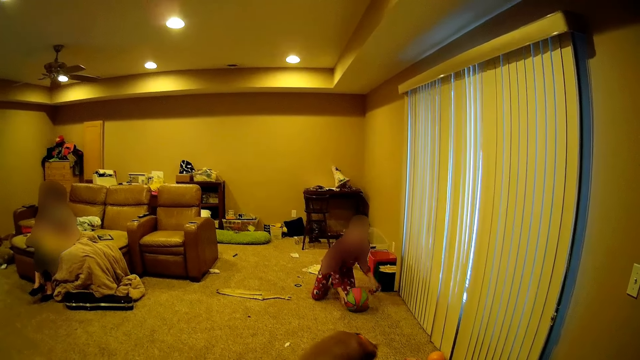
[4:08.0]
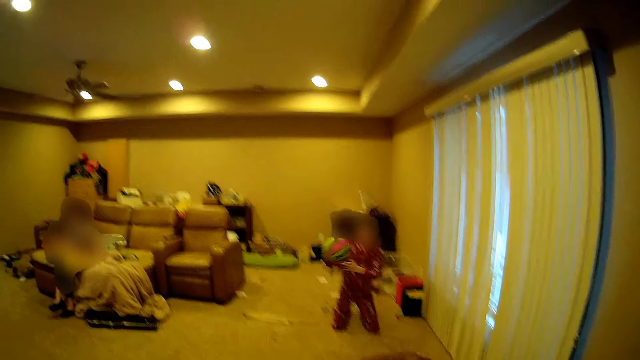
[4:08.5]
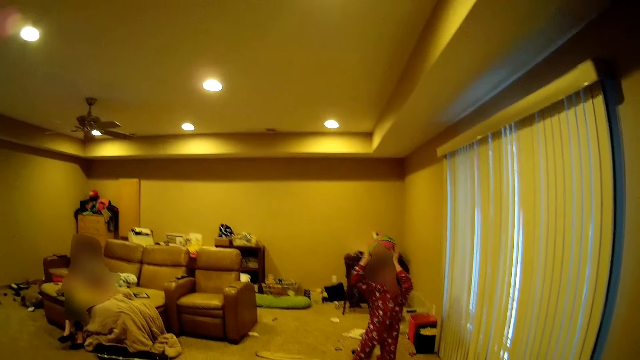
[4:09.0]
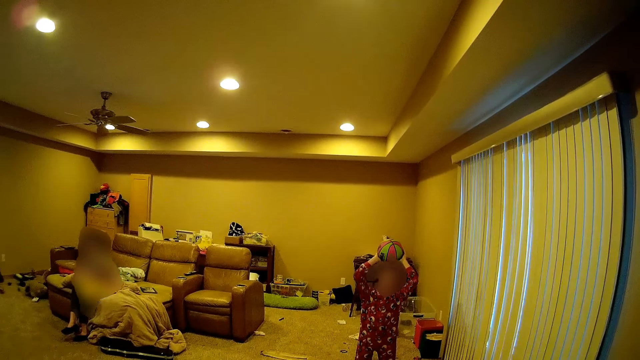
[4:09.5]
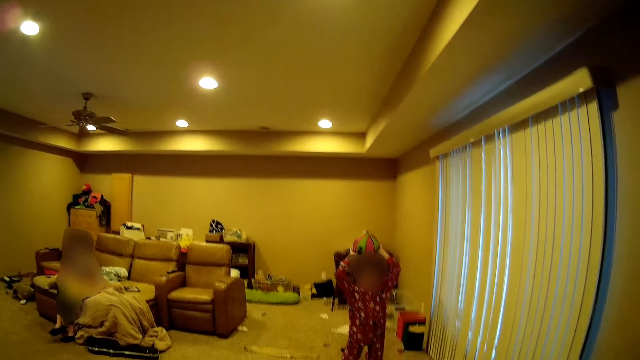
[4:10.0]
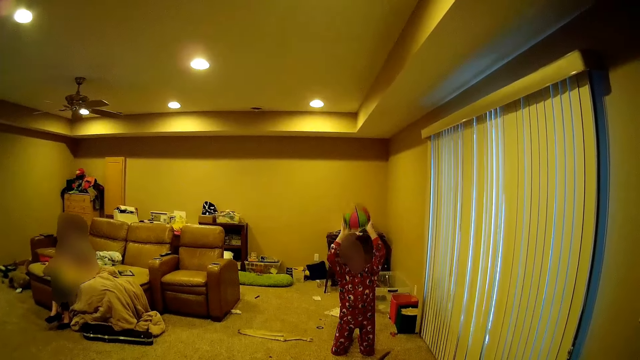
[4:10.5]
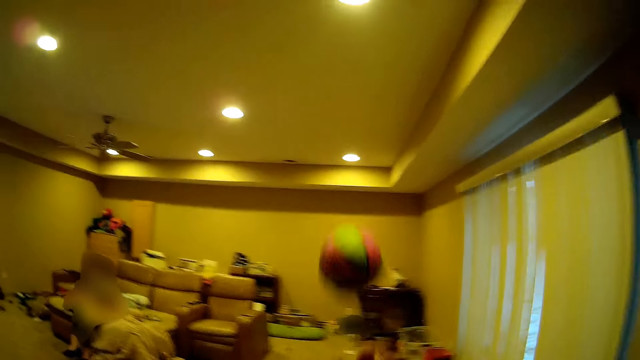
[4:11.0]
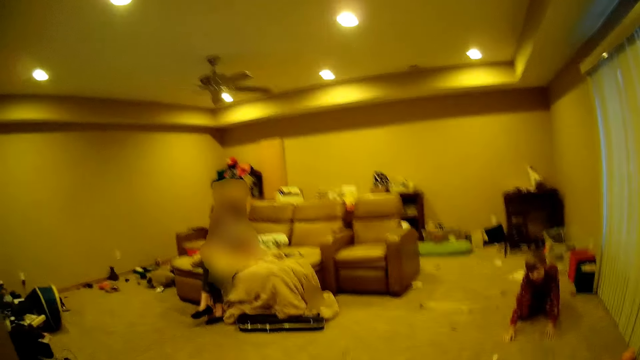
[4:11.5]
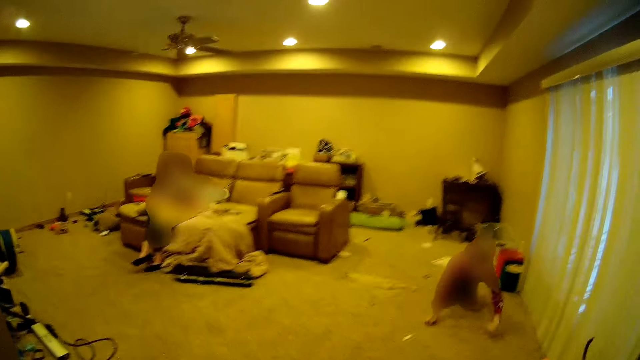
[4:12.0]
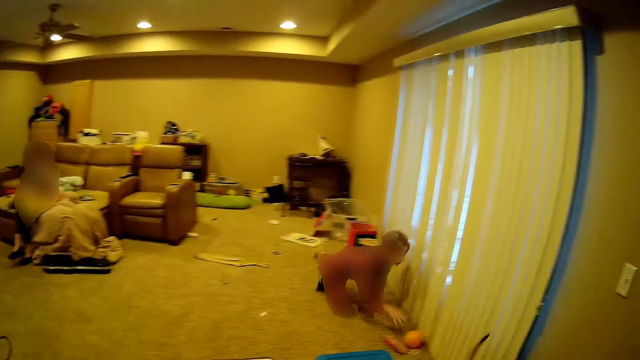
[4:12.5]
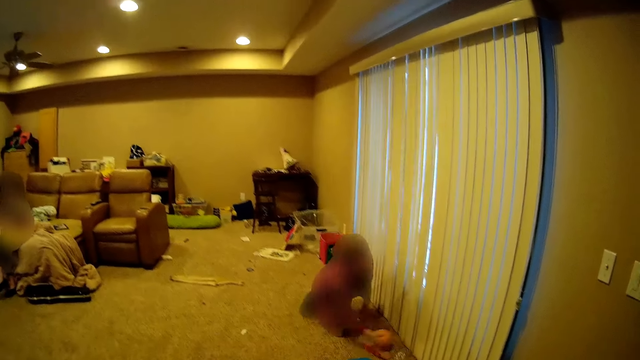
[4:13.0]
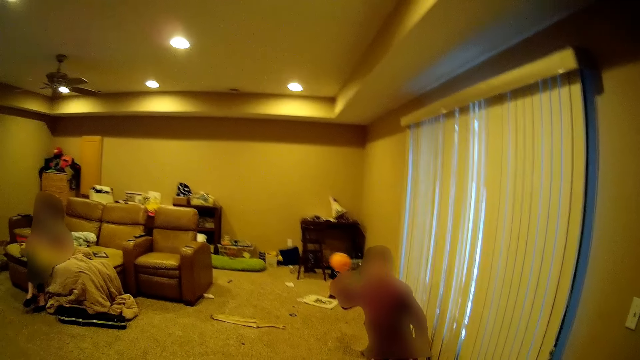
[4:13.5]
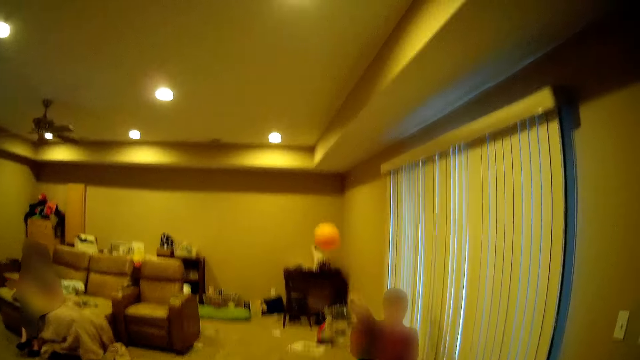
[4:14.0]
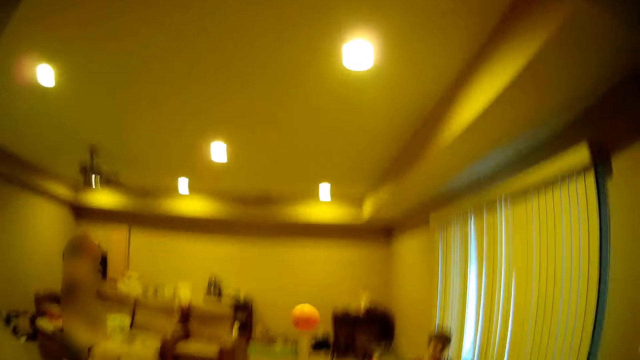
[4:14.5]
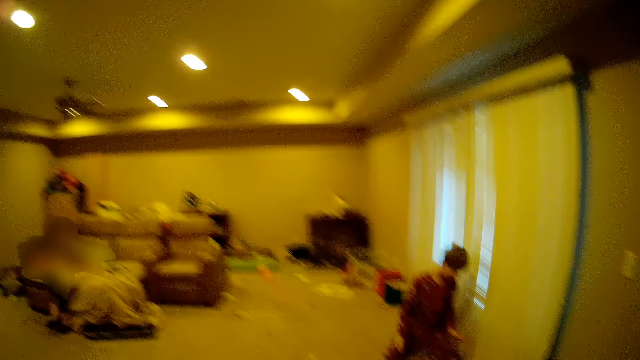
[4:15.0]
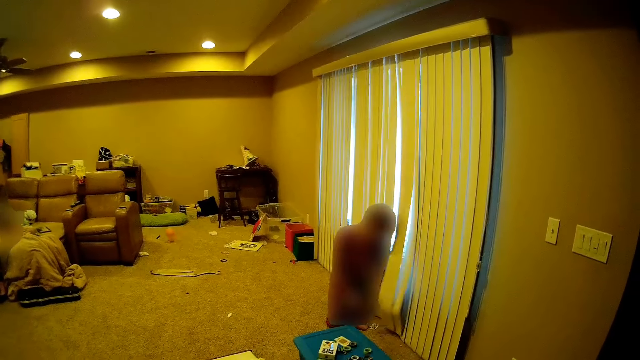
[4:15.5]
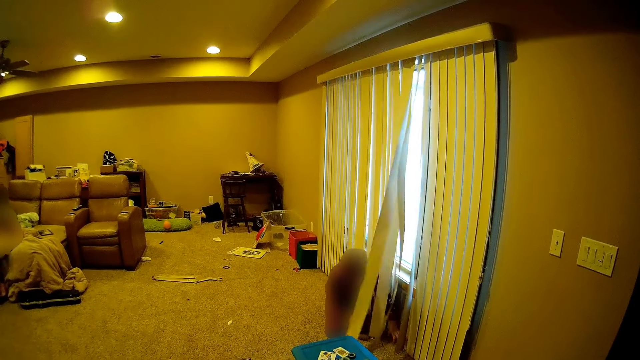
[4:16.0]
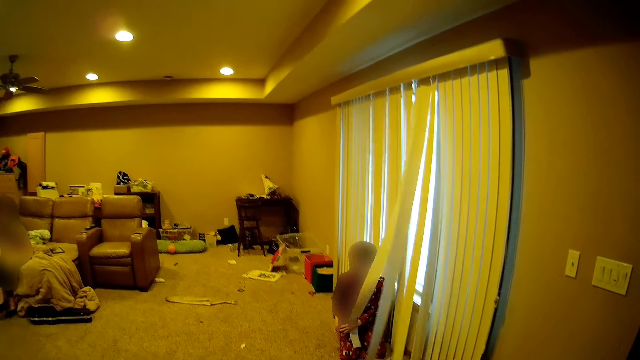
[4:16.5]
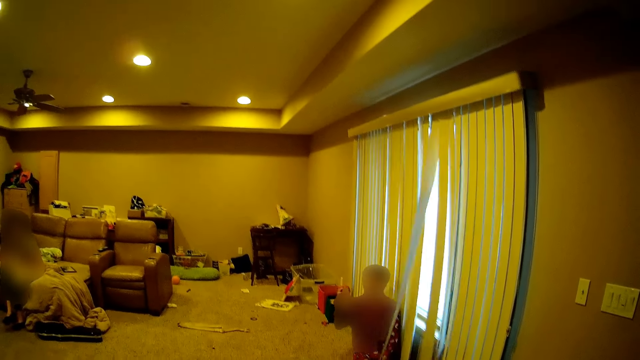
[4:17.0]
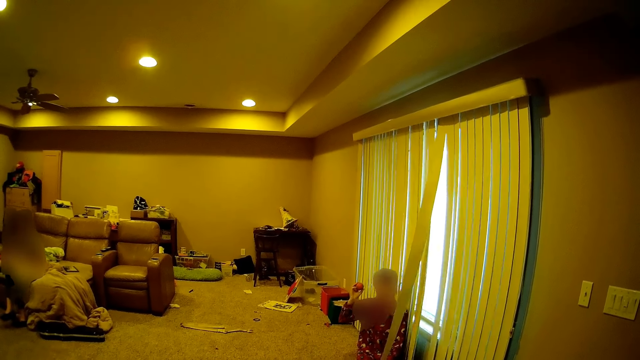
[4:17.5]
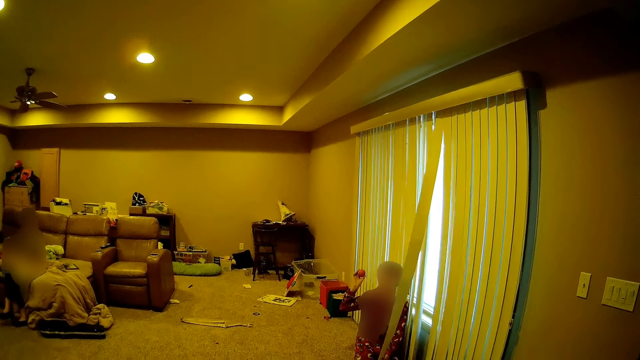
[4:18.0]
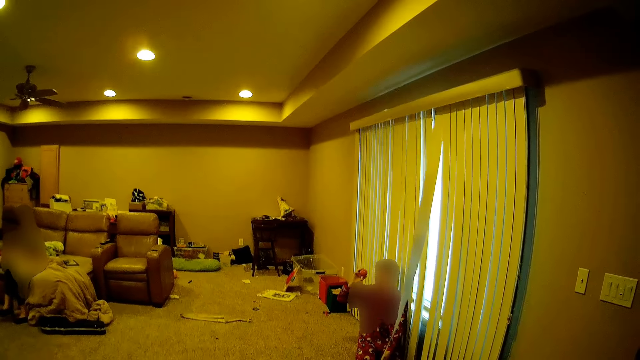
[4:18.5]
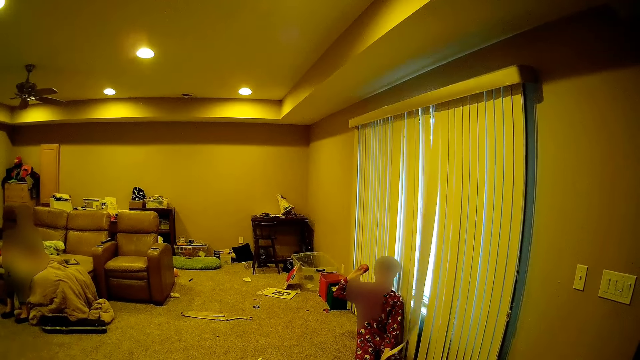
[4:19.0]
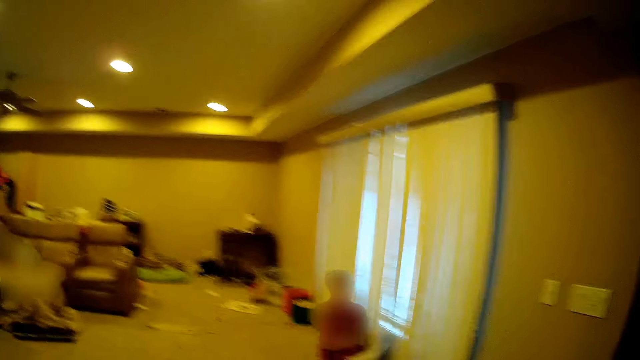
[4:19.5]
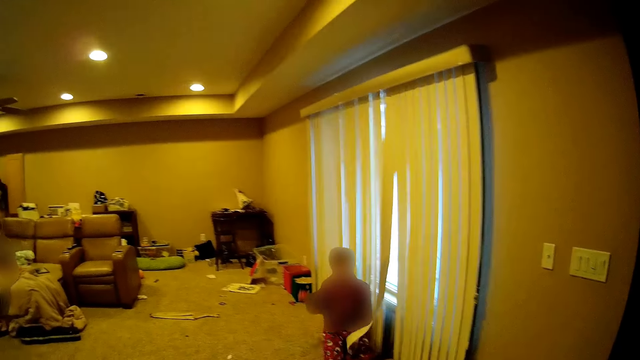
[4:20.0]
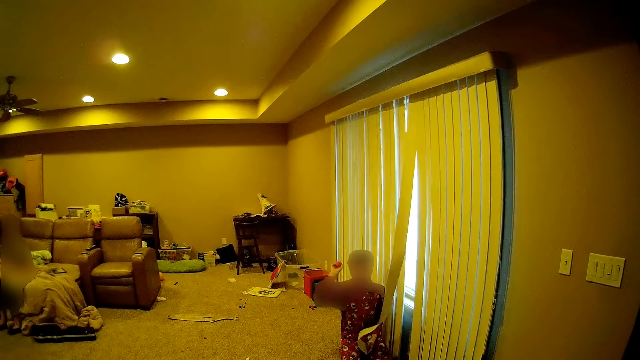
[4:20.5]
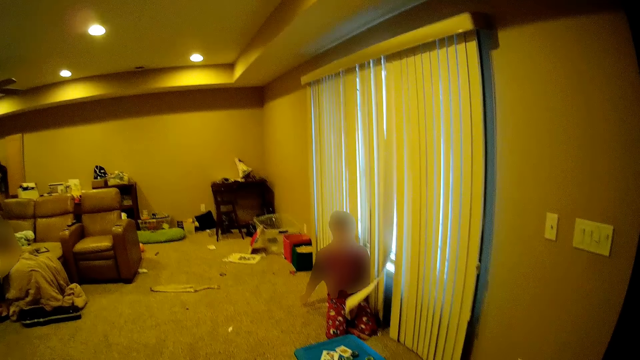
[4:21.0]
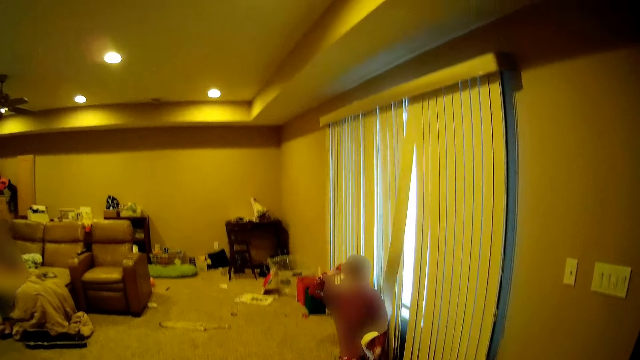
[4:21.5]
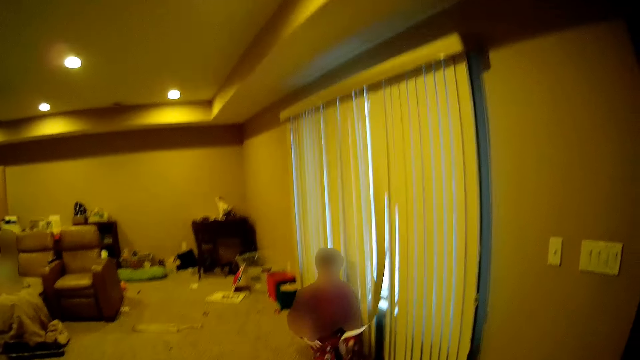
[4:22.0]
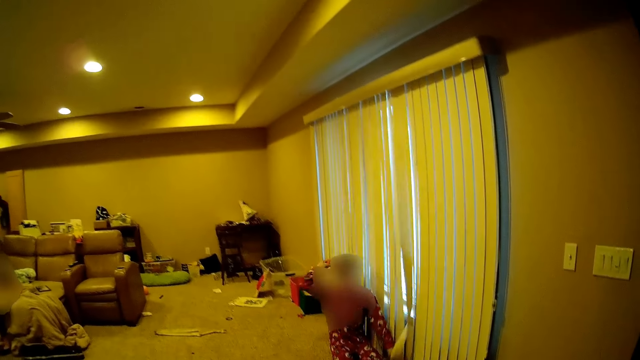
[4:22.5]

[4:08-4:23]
A person picks up the ball, lifts the ball and throws the ball to the camera wearer. The person scrolls with the knee. The person picks up the ball from the floor, lifts the ball and throws the ball to the camera wearer. The camera wearer throws the ball back to the person. The person blocks the ball with the hand. The person scrolls with the knee, picks up the ball and lifts the ball. The person holds the ball. The person teases the camera wearer. The person rotates the ball with the hand.

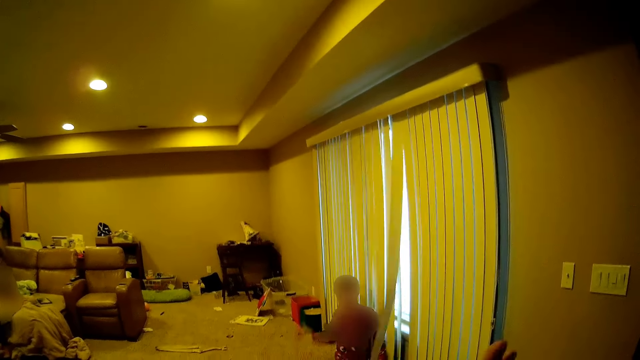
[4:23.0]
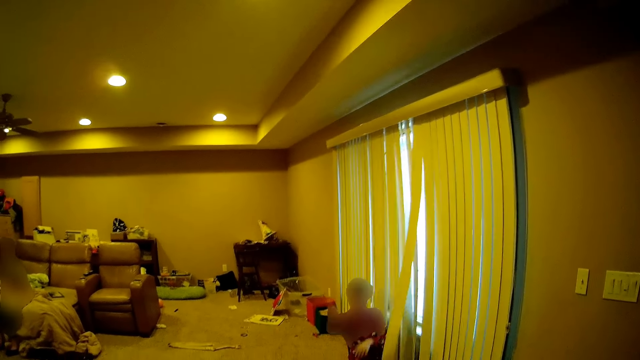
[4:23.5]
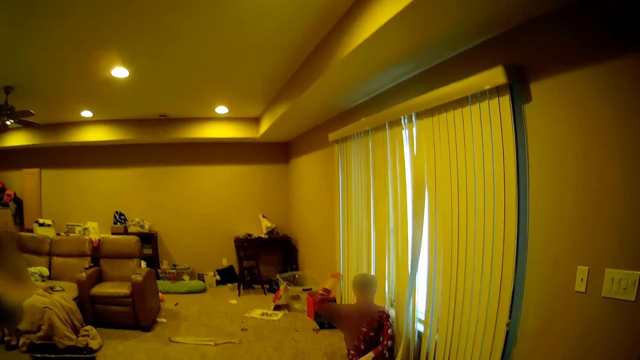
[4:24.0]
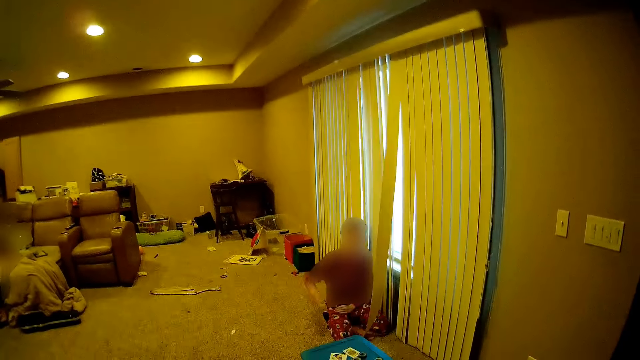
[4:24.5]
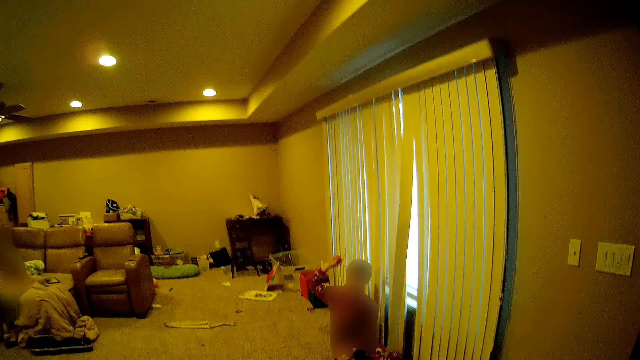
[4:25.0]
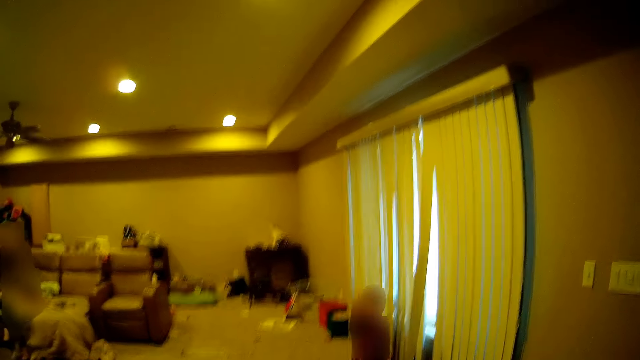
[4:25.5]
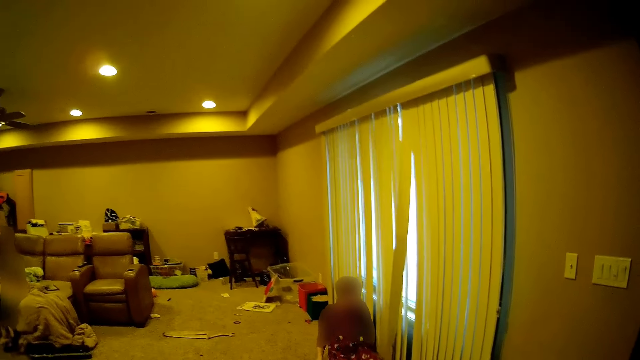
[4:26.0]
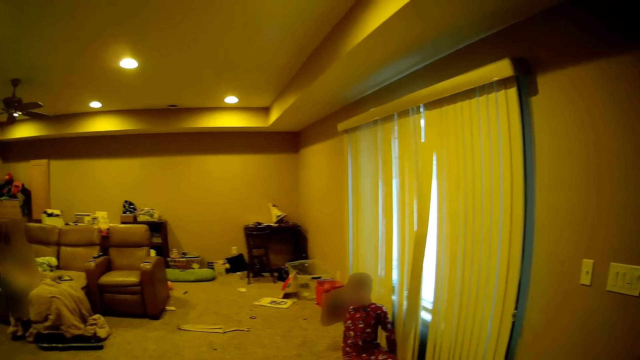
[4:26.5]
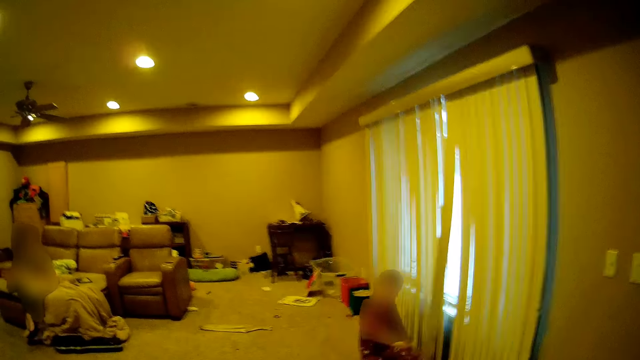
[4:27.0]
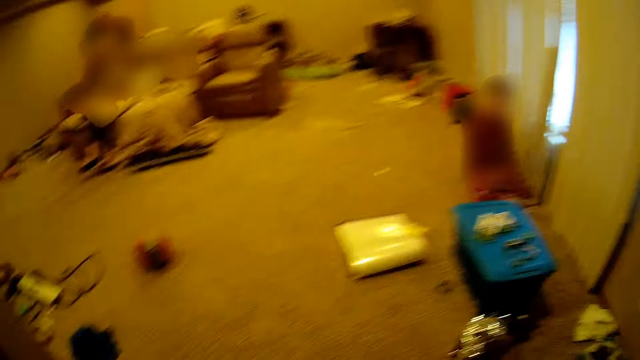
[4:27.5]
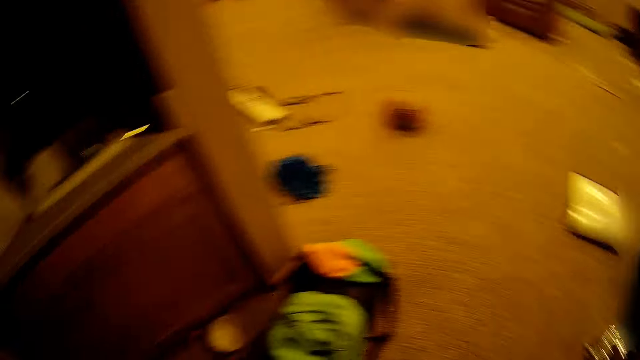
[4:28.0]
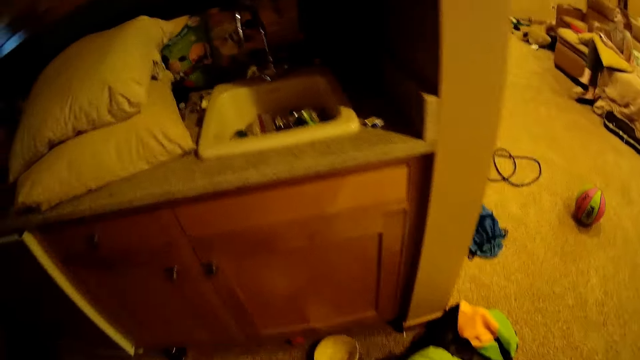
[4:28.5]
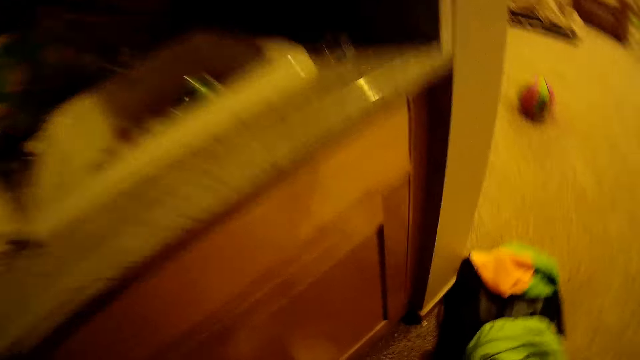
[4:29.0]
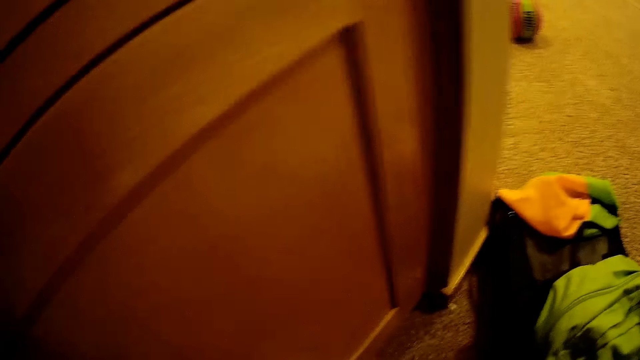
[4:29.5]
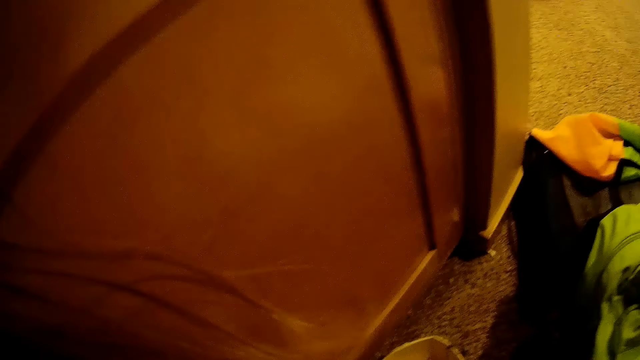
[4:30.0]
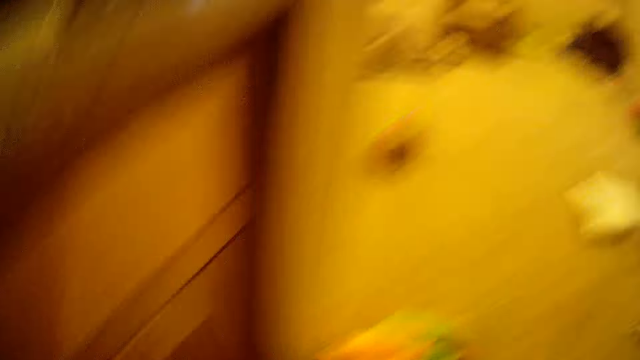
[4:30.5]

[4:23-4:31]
A person throws the ball to the camera wearer. The camera wearer moves in the room. They bend near the cupboard.
